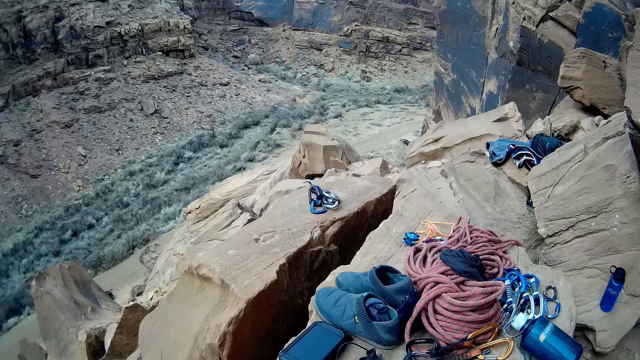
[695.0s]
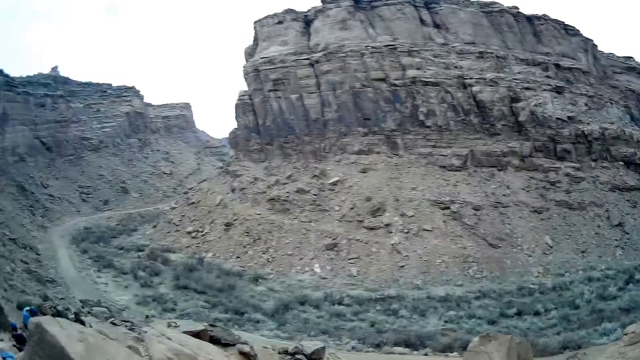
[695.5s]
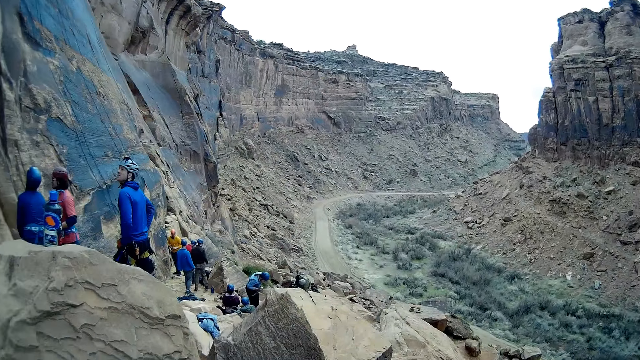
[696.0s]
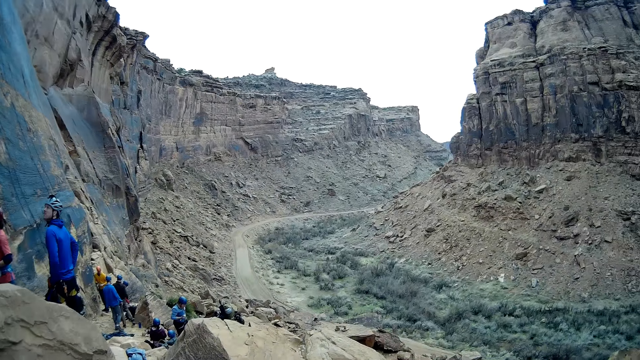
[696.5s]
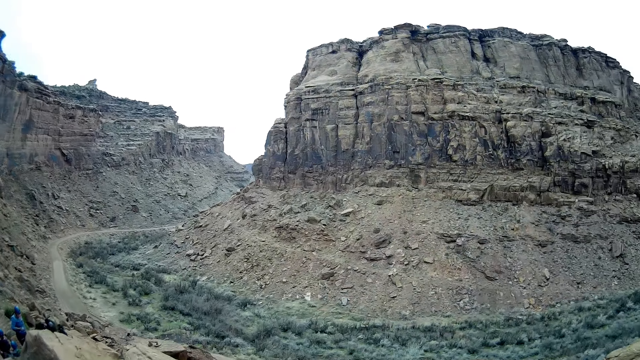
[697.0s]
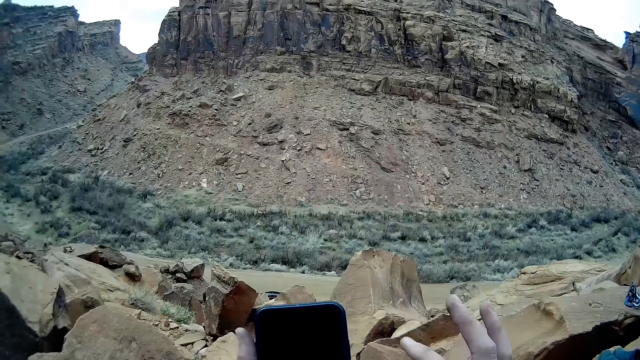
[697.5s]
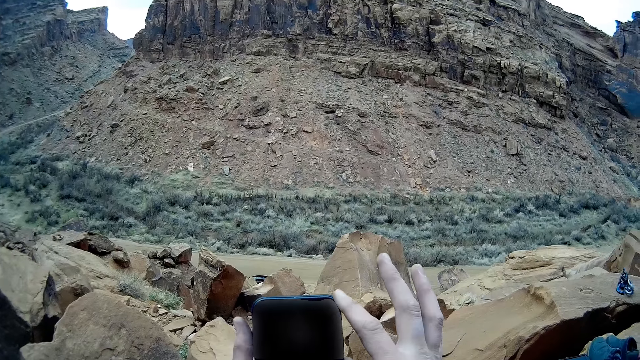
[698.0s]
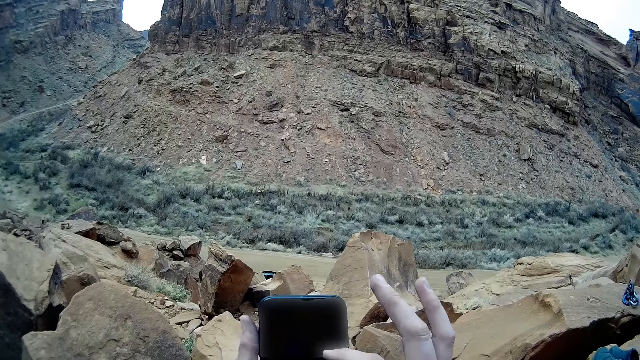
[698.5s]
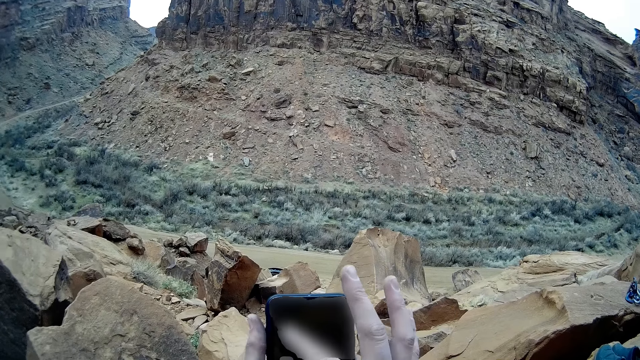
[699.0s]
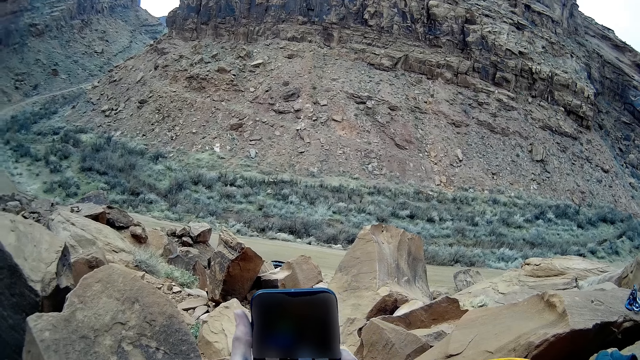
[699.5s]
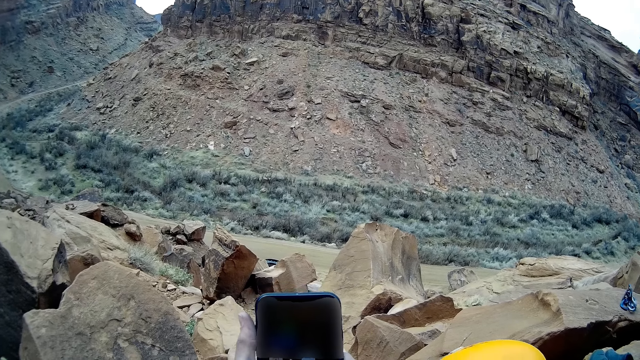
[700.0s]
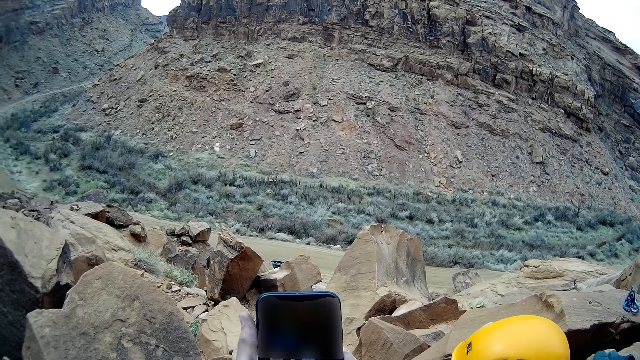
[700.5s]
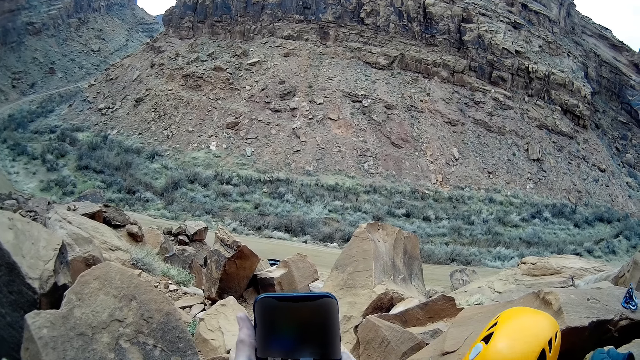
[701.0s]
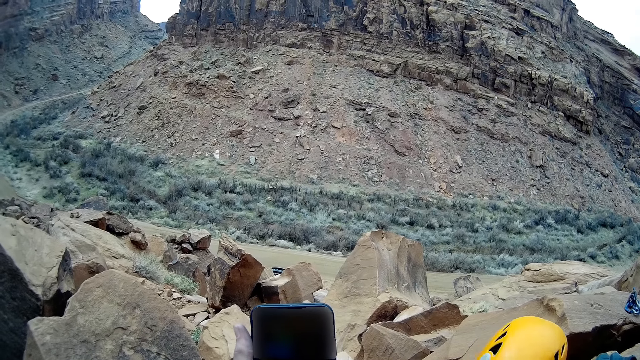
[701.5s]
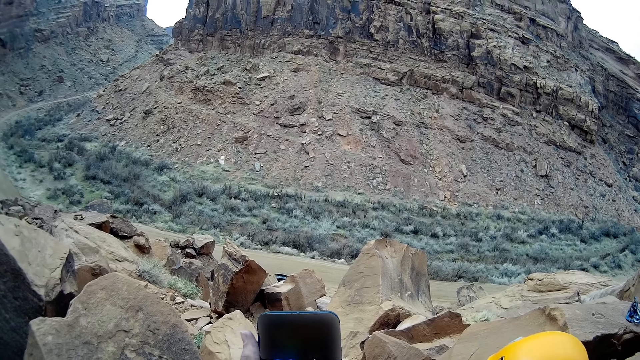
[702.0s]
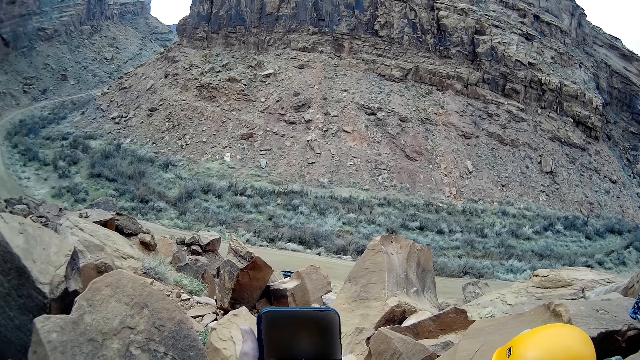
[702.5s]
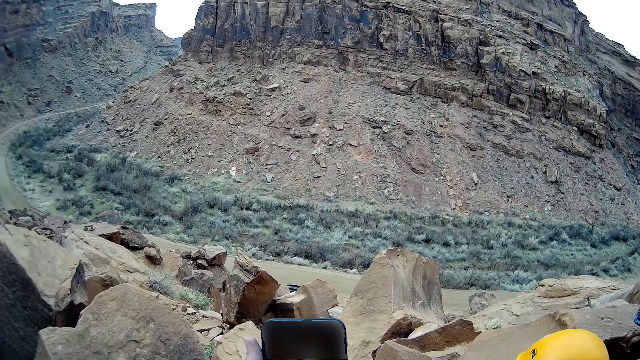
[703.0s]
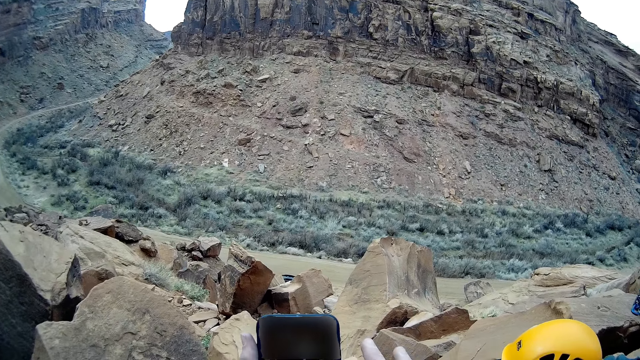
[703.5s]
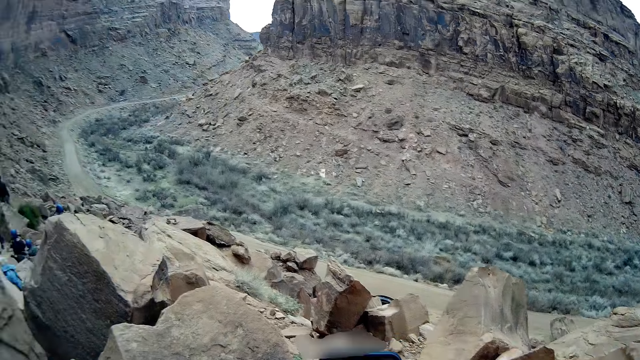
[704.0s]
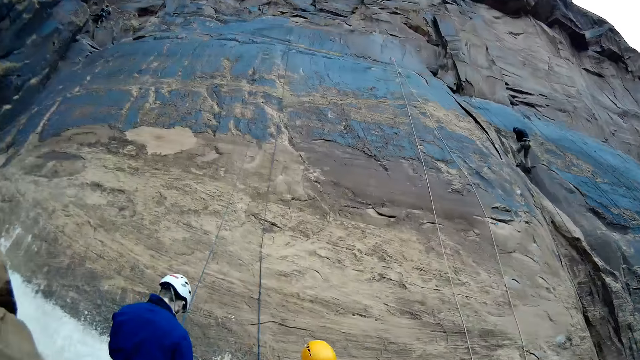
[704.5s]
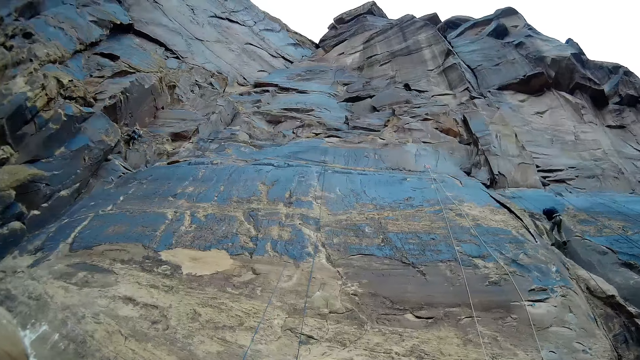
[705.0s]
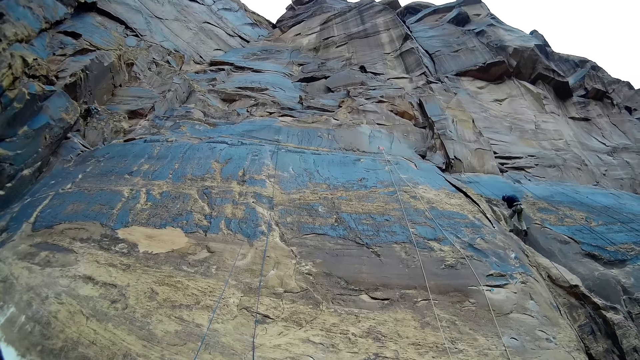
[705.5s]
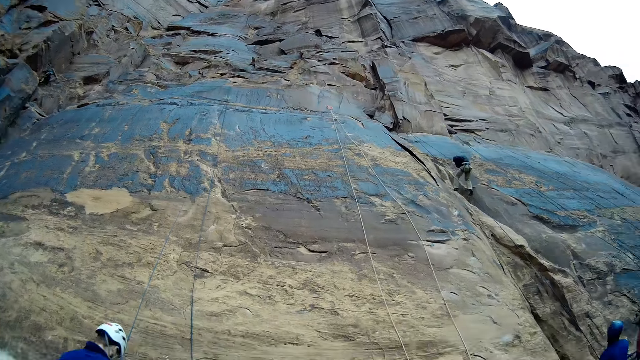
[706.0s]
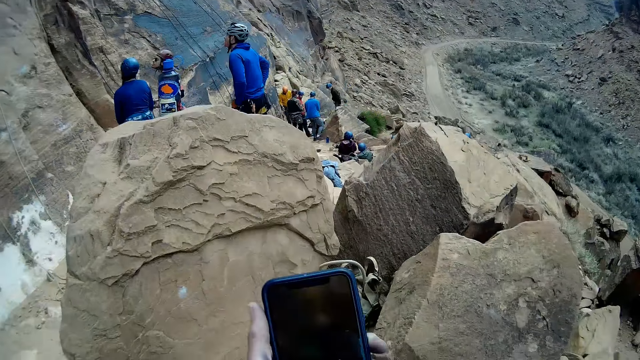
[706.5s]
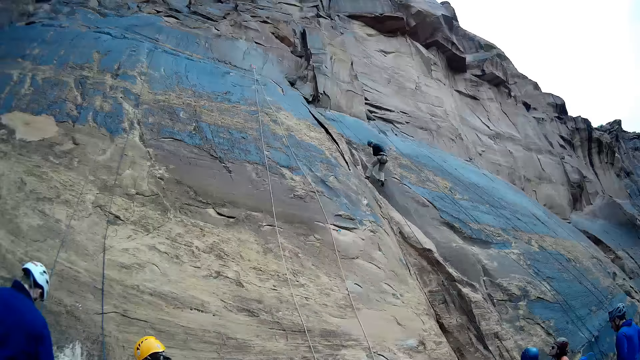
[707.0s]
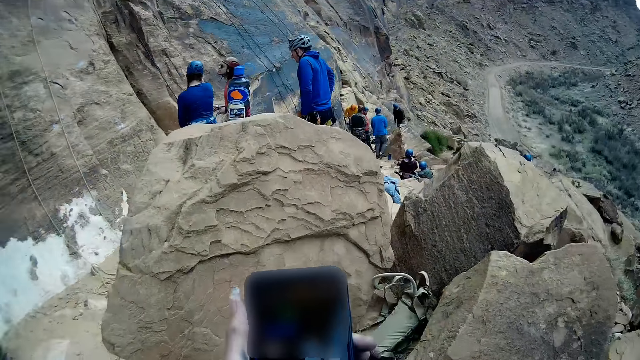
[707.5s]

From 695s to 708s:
The camera wearer looks at items on a rock. He looks at rock climbers. He holds a phone. He taps the phone in his hand with his finger. He turns and looks up the hill. He looks at the rock. He looks at the rock climbers.

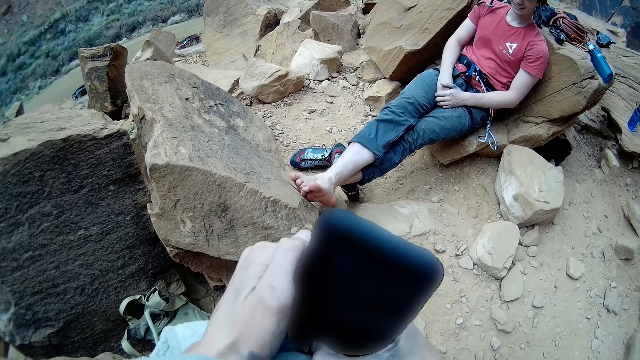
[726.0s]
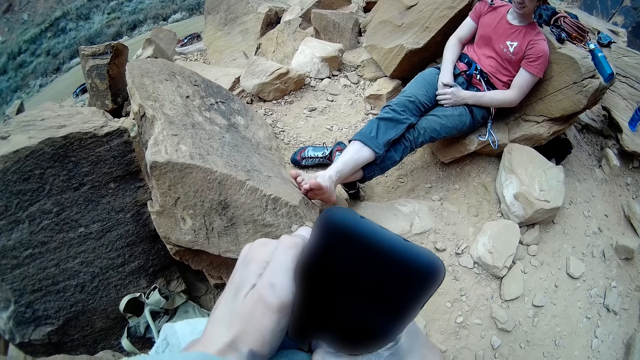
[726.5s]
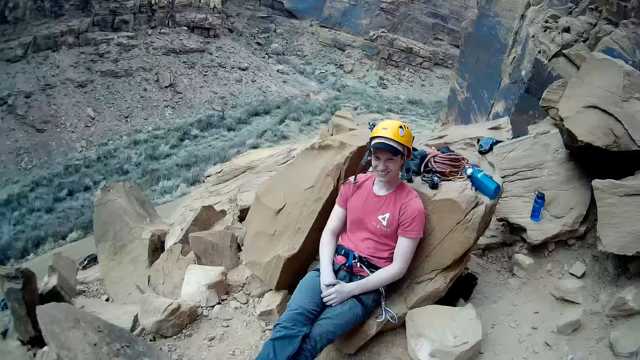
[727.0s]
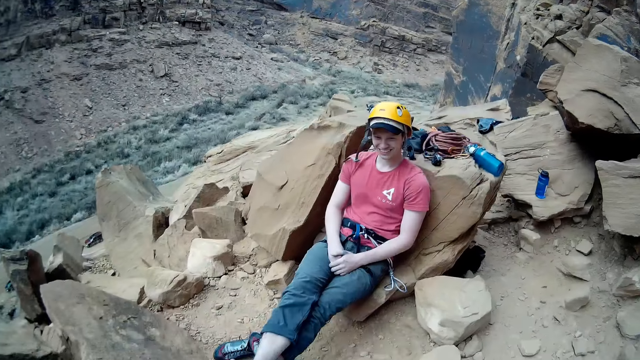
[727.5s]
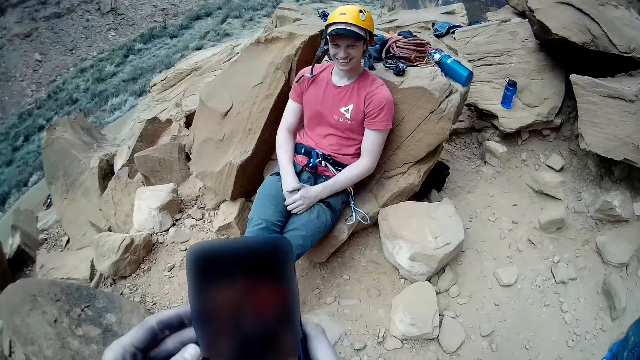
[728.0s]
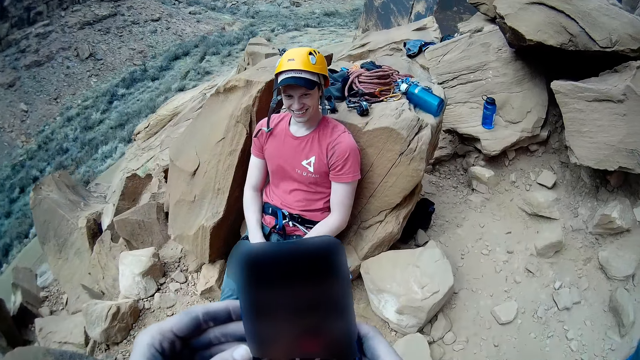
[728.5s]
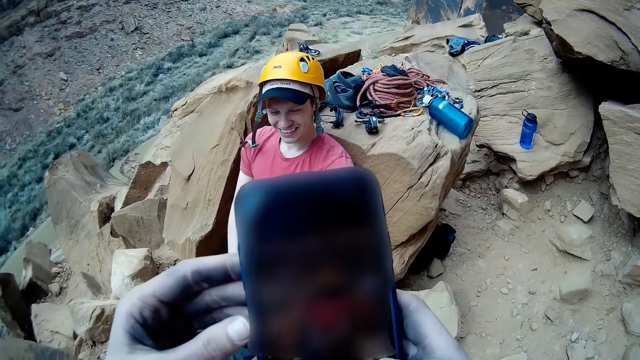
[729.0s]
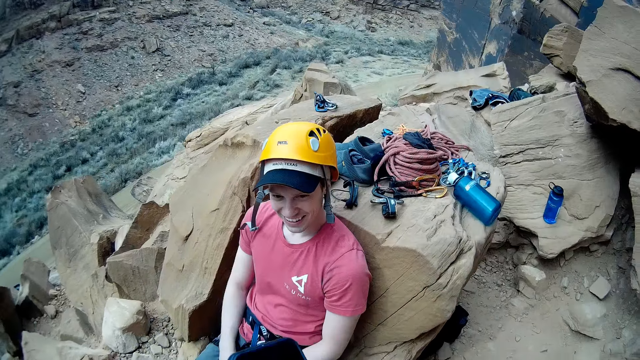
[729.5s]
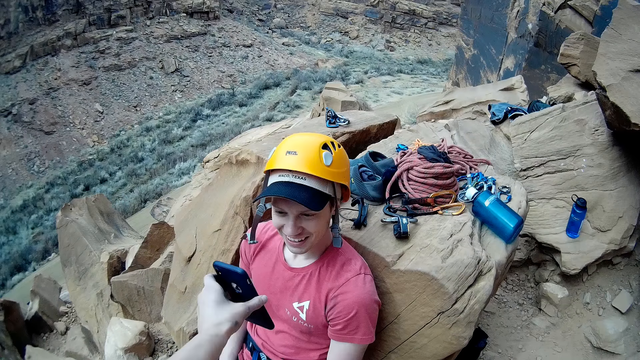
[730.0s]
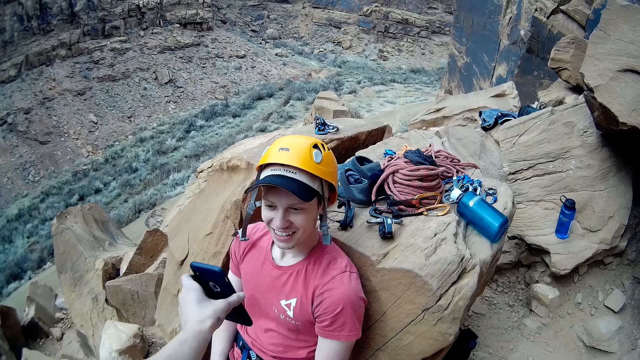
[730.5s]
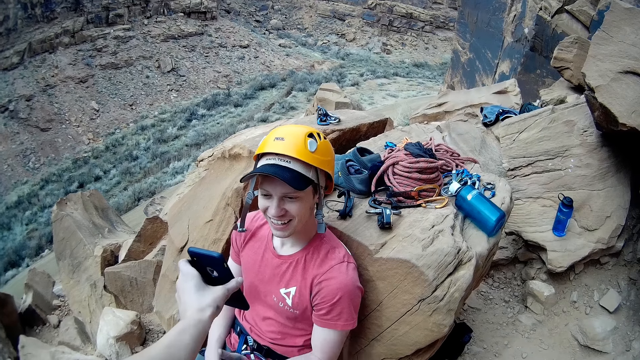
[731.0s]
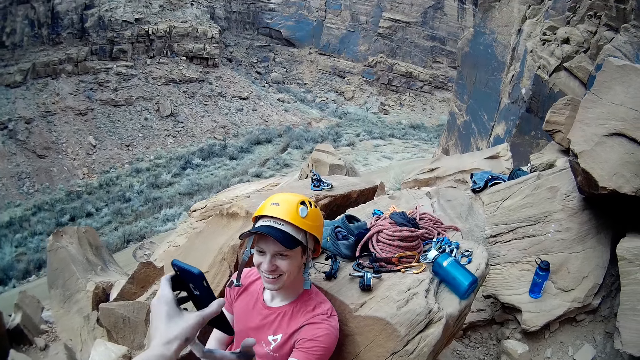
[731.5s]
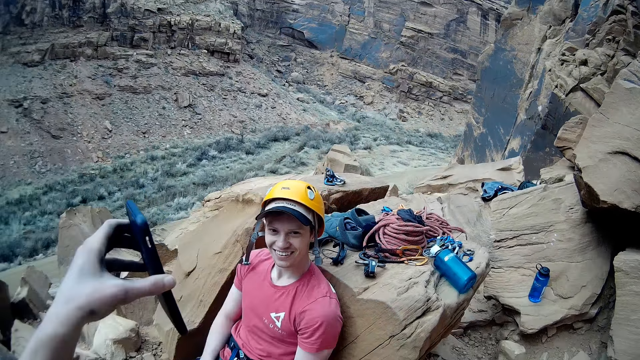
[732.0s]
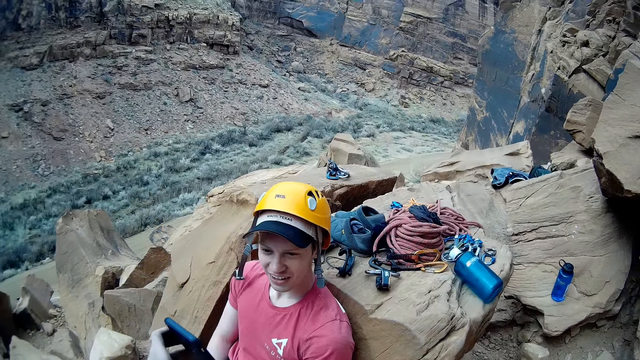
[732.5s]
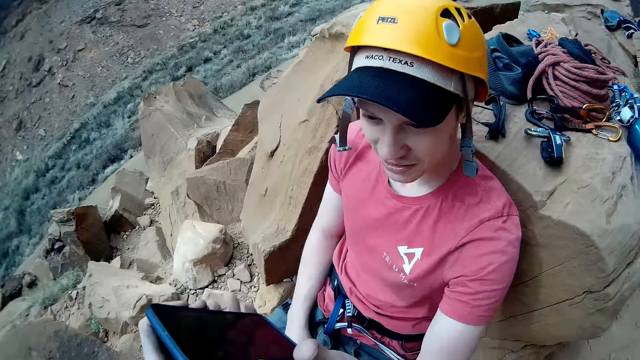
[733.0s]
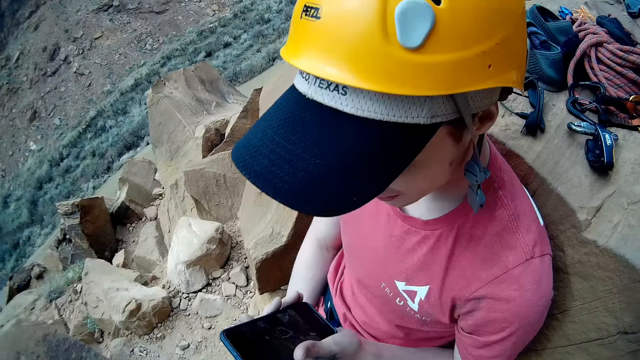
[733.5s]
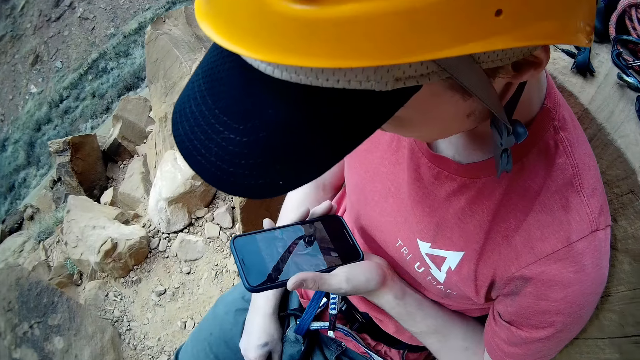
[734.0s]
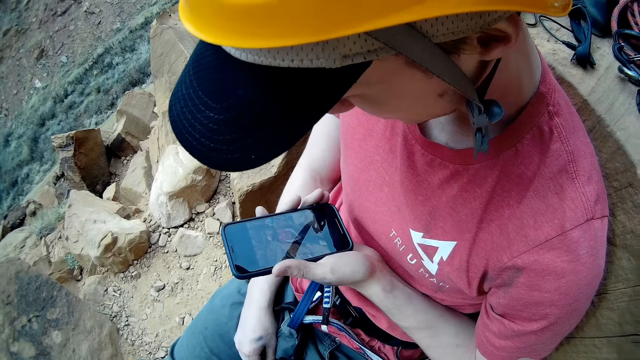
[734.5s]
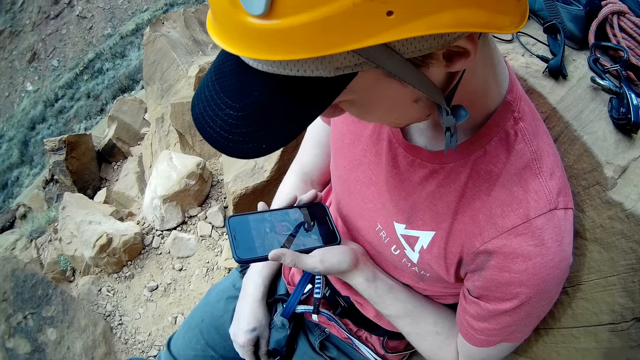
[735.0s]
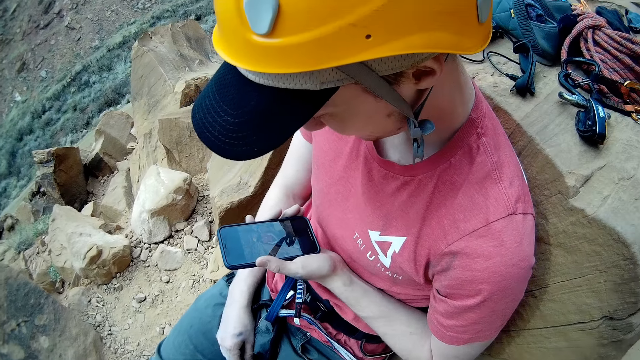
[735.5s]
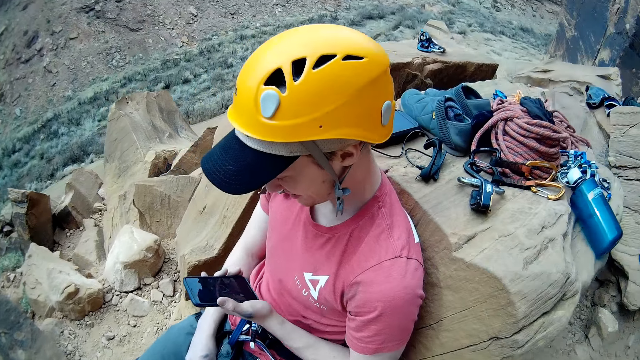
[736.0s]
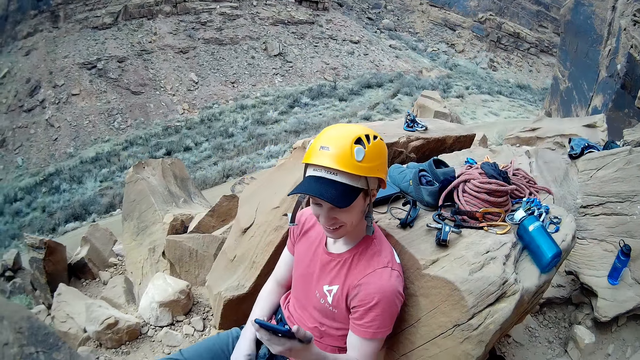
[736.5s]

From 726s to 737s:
The camera wearer converses with a man. He takes a photo of the man. He shows the man the photo. He gives the man the phone in his hands. The man looks at his picture in the phone.
